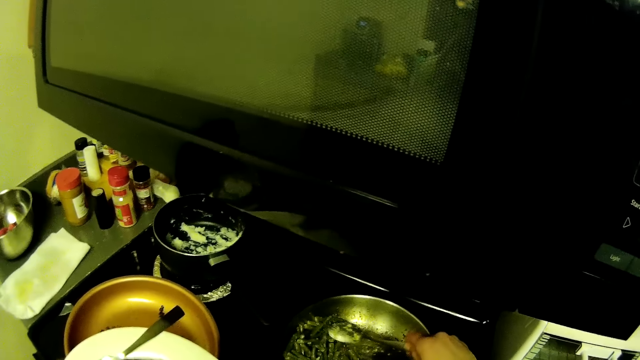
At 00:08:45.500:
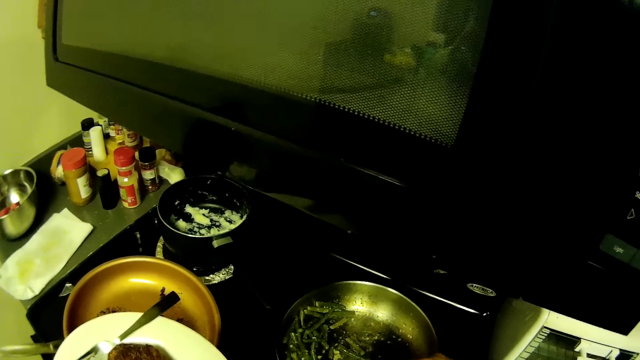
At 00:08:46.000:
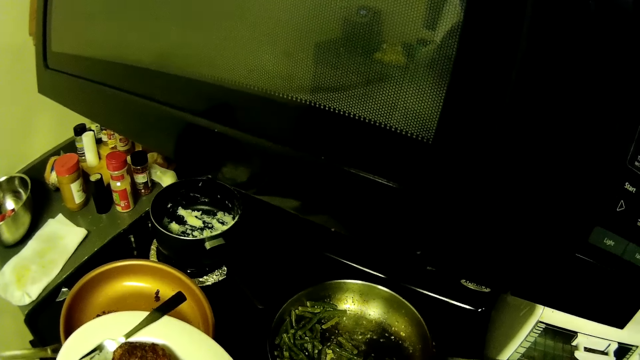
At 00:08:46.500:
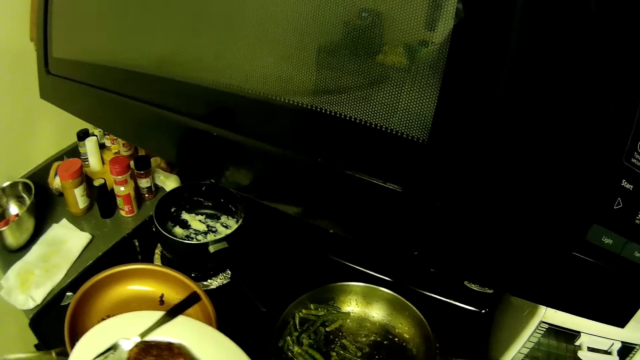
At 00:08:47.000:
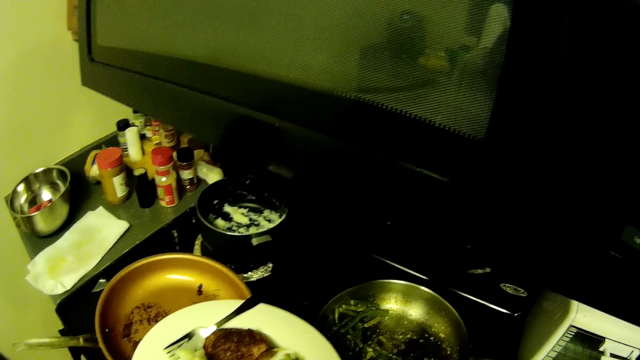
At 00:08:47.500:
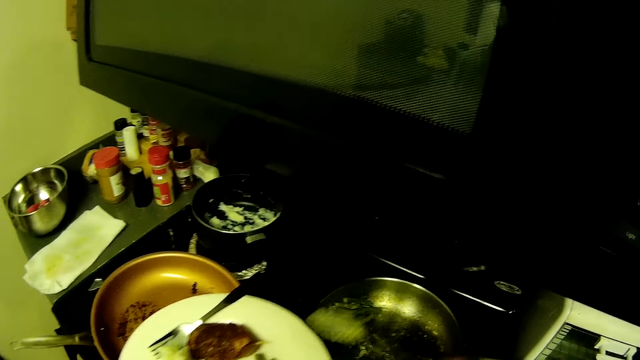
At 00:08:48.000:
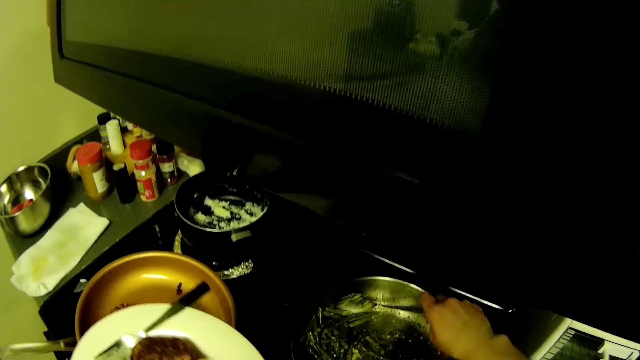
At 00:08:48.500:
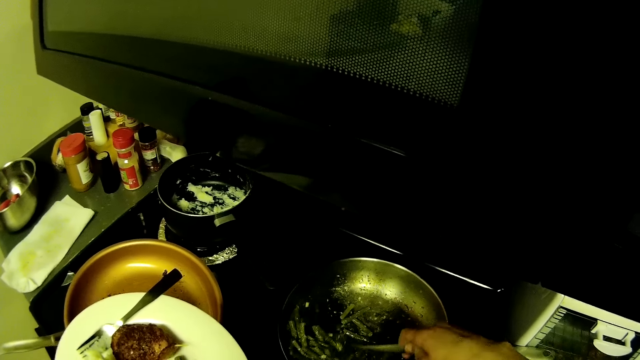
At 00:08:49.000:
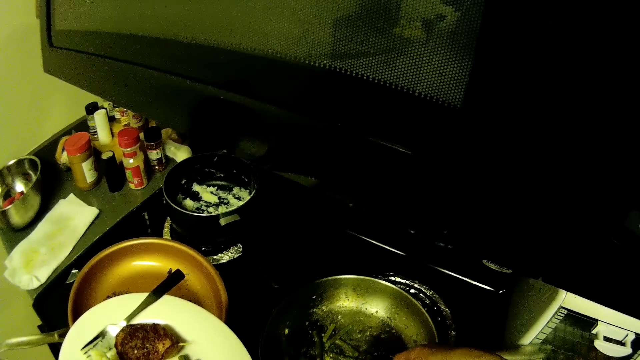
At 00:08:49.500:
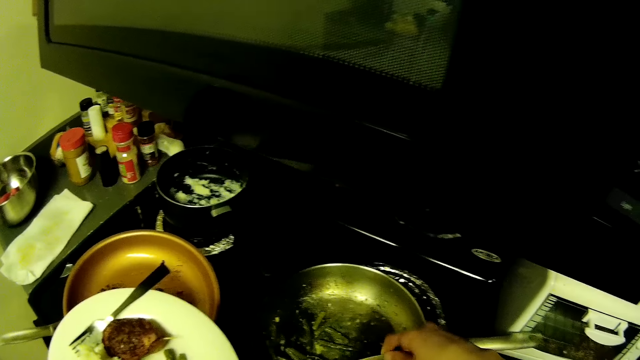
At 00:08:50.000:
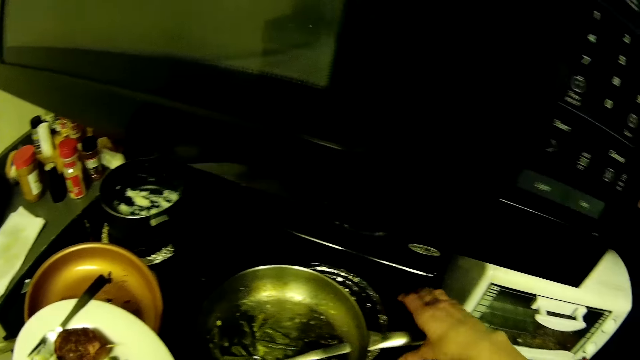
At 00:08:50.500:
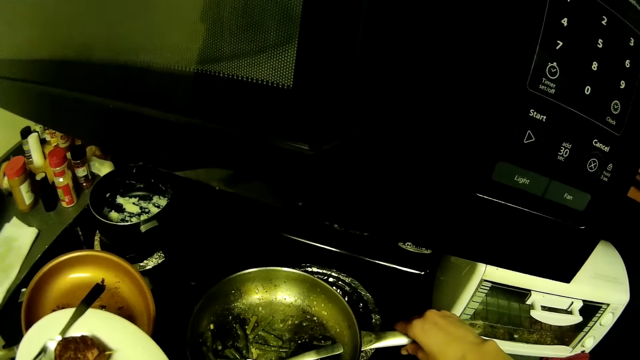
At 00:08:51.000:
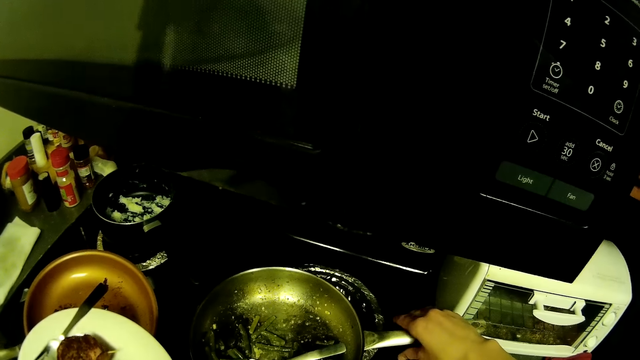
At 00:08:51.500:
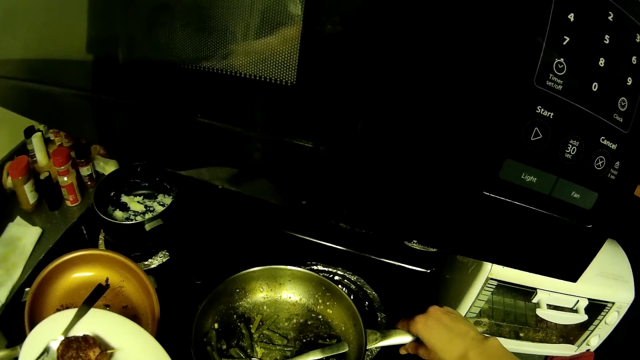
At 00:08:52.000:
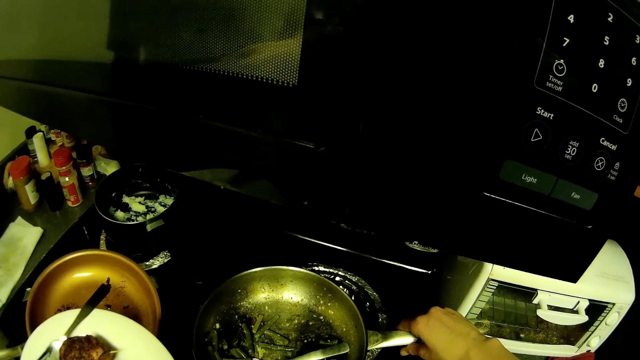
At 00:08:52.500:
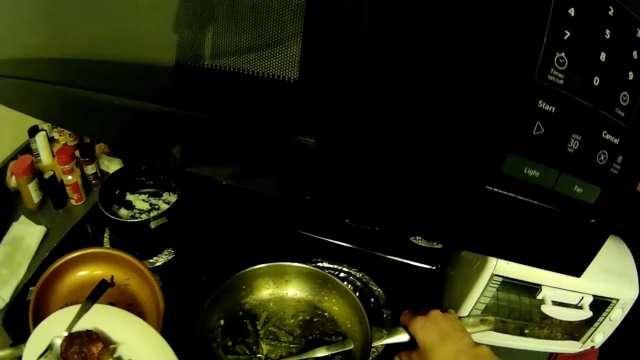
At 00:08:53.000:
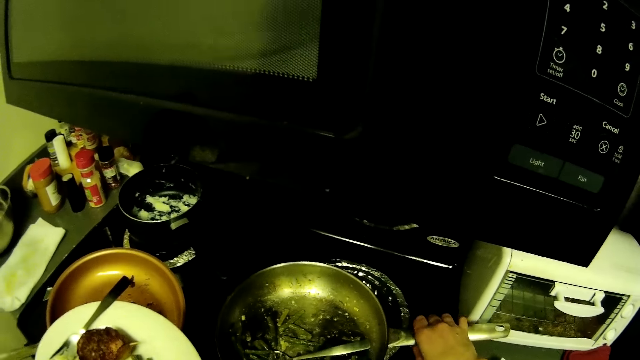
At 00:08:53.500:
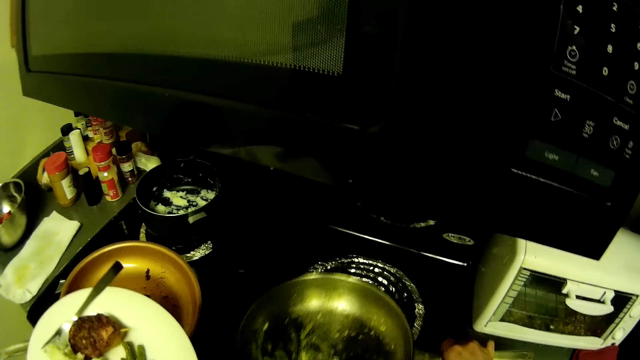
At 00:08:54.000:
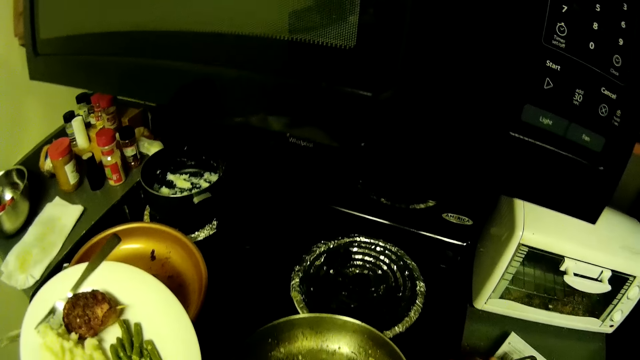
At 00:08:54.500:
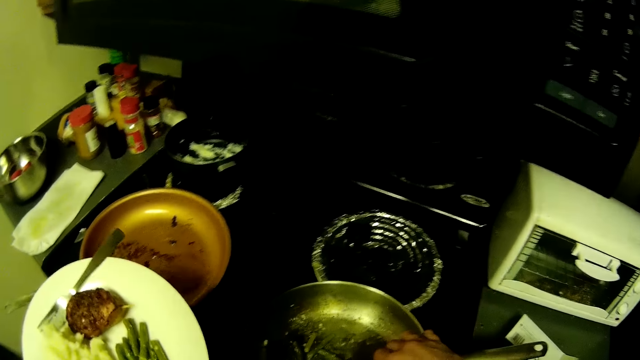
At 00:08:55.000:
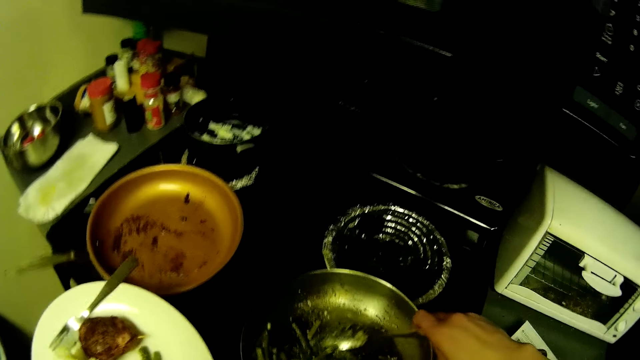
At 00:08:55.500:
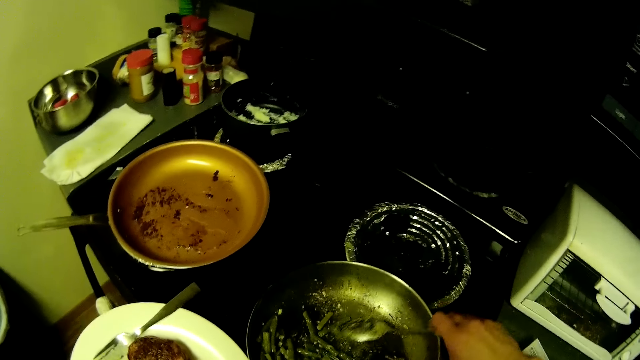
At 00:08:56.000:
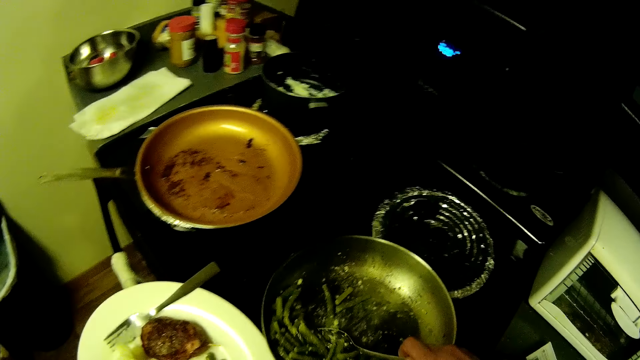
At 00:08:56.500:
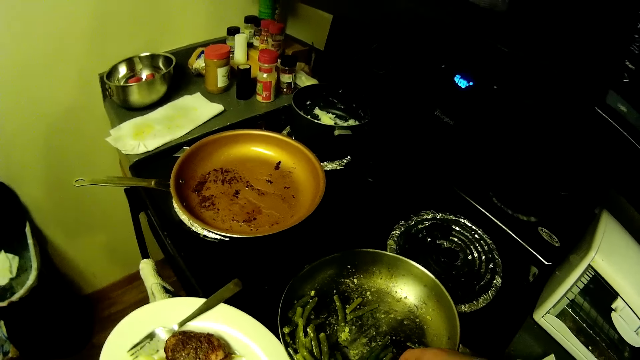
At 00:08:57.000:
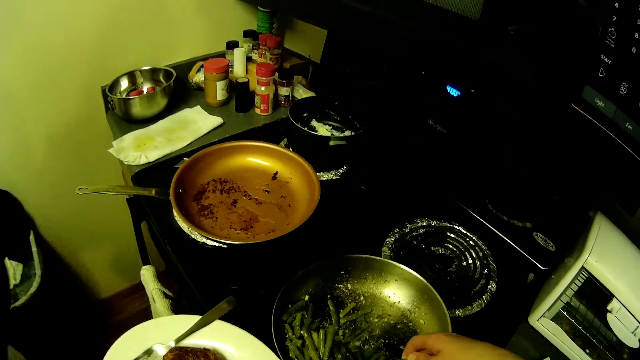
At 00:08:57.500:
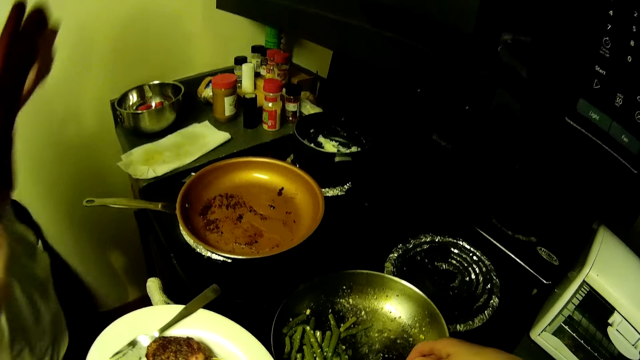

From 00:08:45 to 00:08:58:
The camera wearer dishes the vegetable inside the plate with the spoon in his right hand. He picks vegetables from the frypan with the spoon in his right hand. He holds the handle of the frypan with his right hand. He drops the frypan on the kitchen countertop with his right hand. He picks vegetables from the frypan with the spoon in his right hand.

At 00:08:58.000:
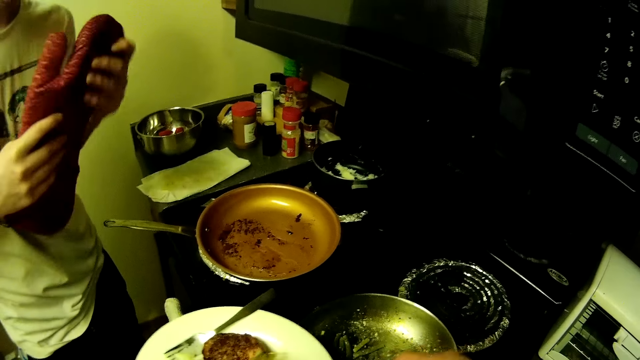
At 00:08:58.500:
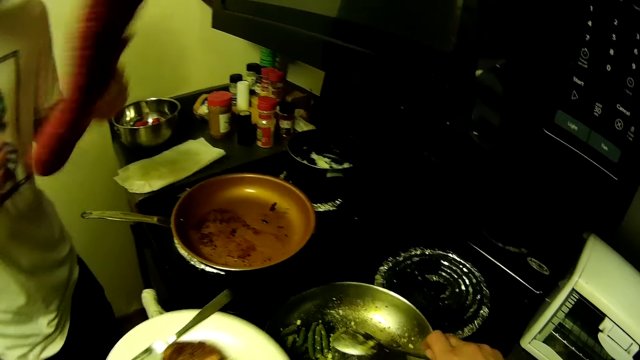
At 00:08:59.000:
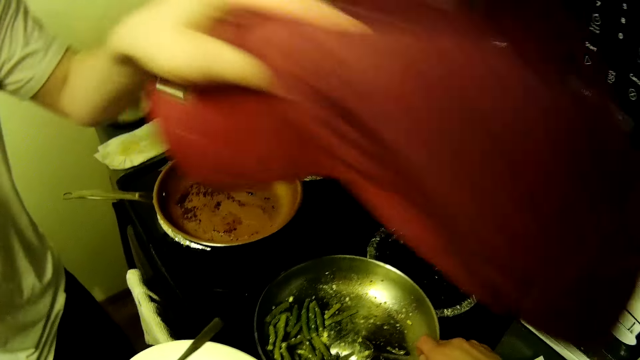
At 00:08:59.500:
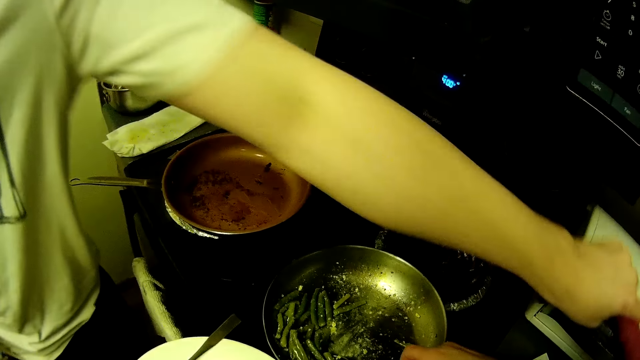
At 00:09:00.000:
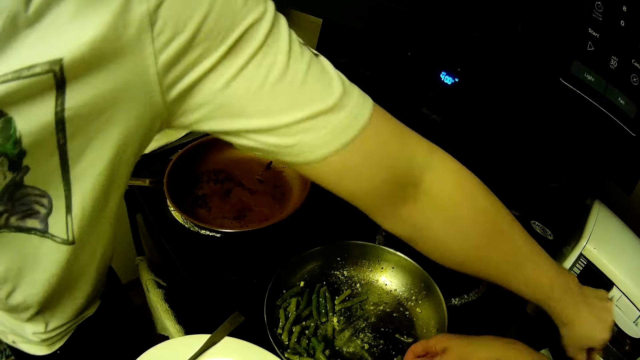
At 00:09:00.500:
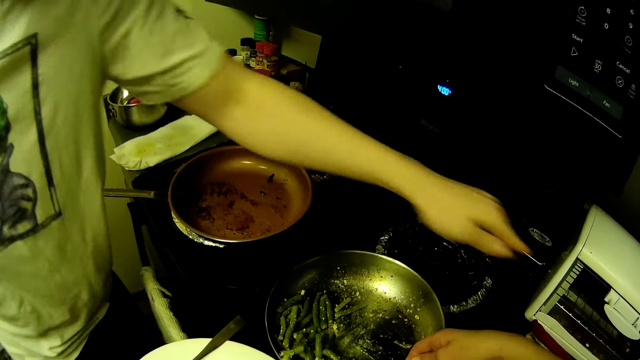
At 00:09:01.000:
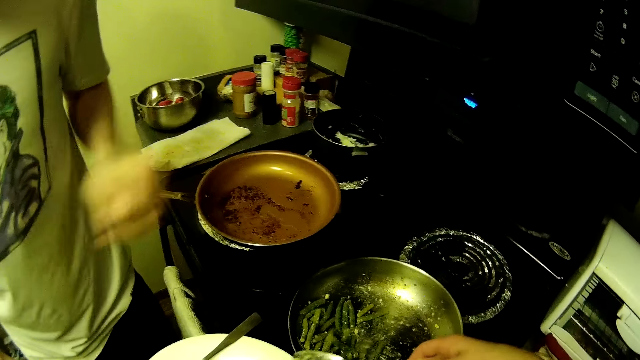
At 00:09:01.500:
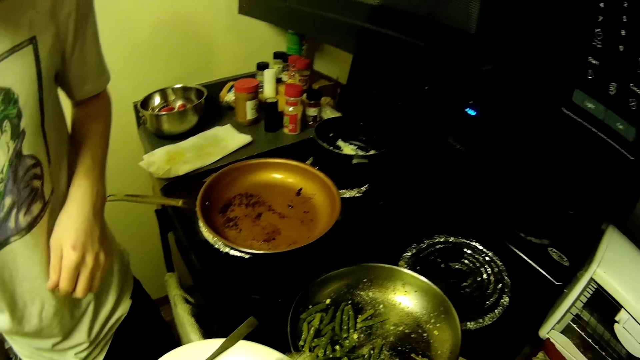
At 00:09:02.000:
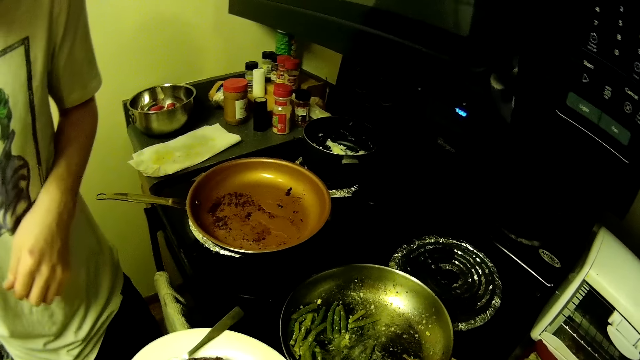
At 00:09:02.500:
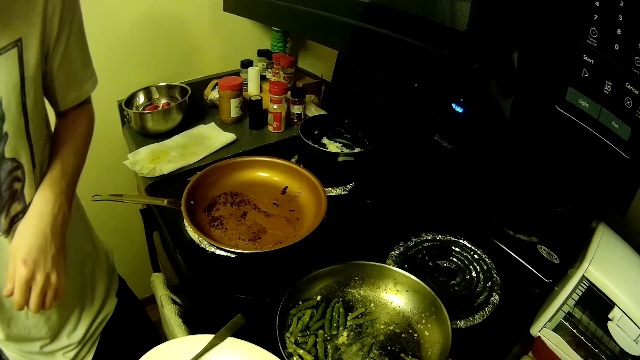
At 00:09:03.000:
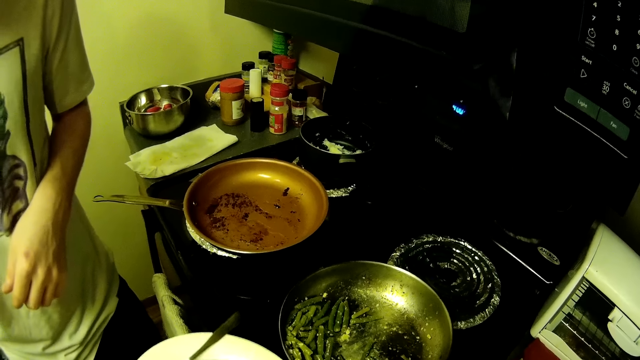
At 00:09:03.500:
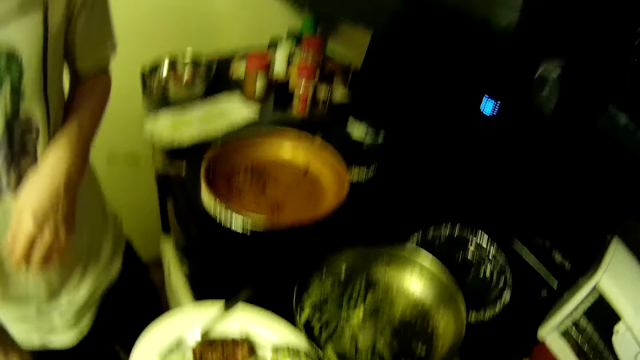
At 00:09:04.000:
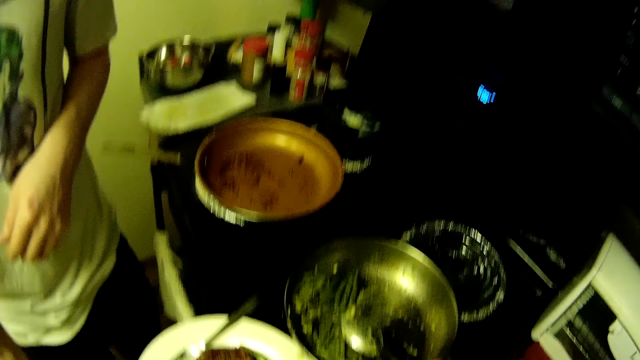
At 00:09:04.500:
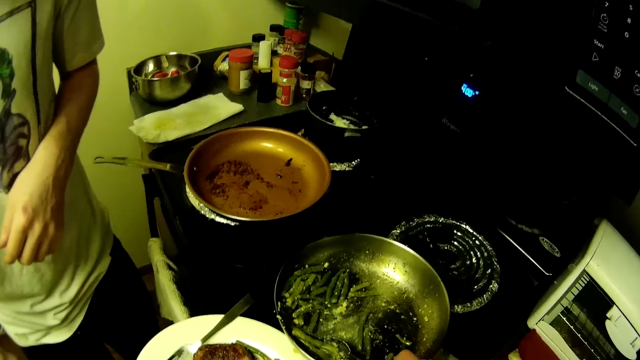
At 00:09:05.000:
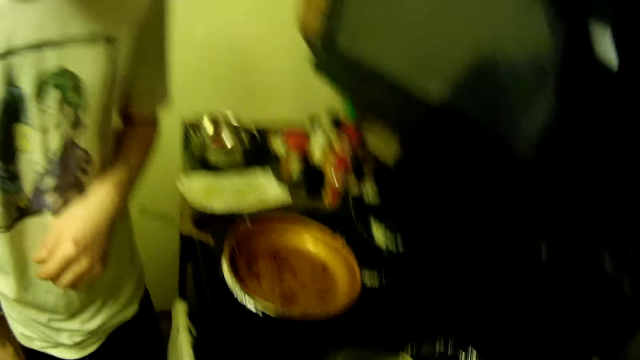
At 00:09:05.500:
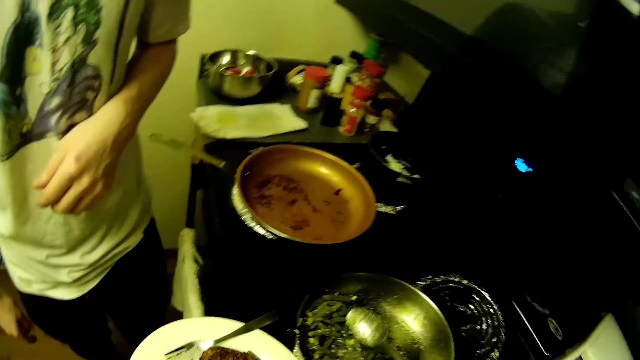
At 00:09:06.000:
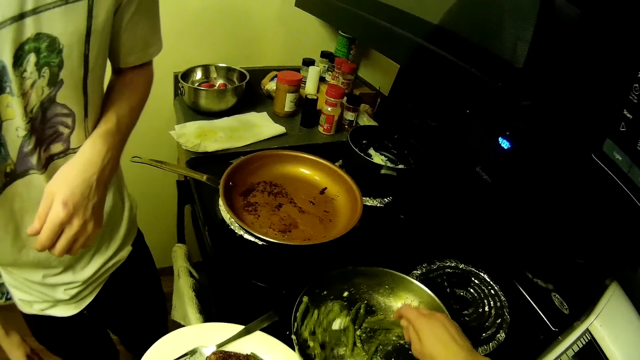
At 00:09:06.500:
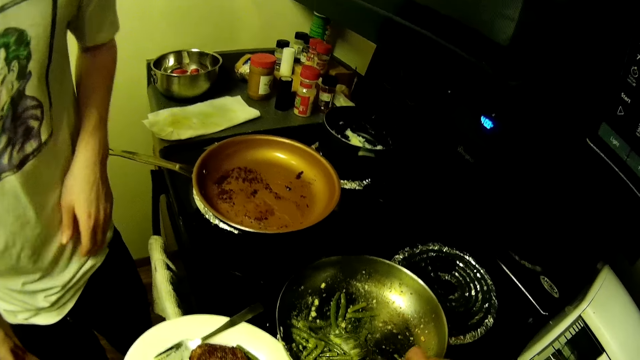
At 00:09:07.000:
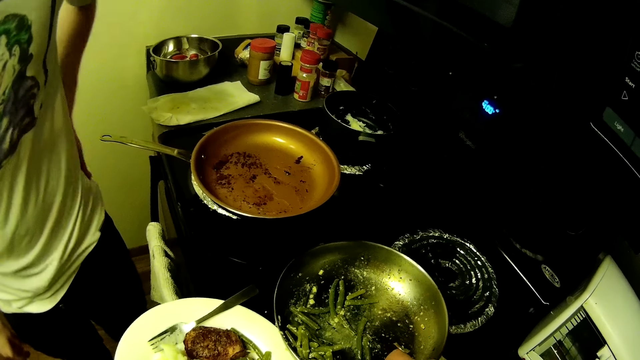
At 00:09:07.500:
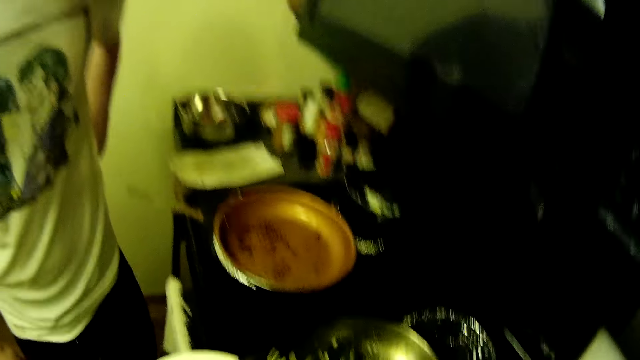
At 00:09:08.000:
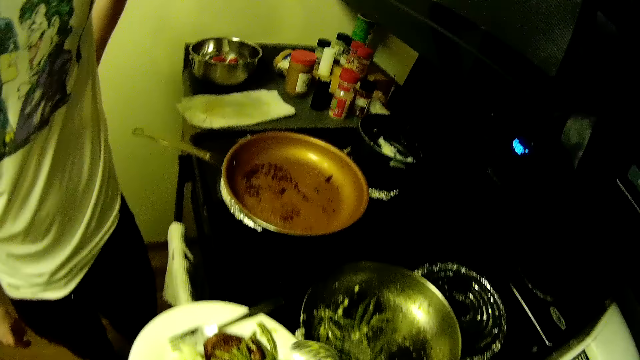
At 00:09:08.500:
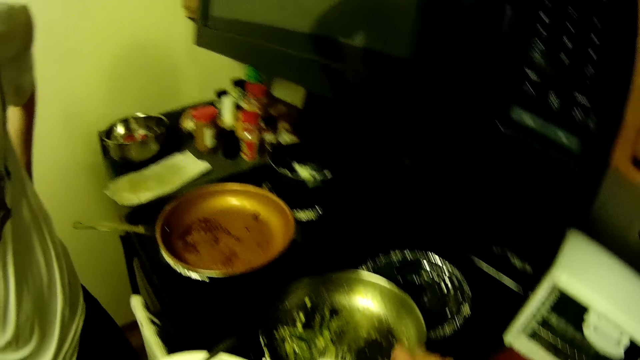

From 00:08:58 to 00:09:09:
The camera wearer dishes the vegetable inside the plate with the spoon in his right hand. The man holds an oven glove with both hands. The camera wearer scoops food from the cooking pot. The man drops the oven glove on the kitchen countertop with his left hand. The camera wearer puts food in the plate. He scoops food from the cooking pot. He puts food in the plate. He scoops food from the cooking pot. He looks around. He scoops food from the cooking pot. He puts food in the plate. He scoops food from the cooking pot.
